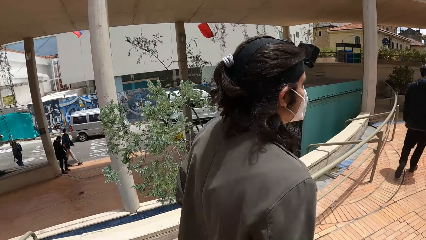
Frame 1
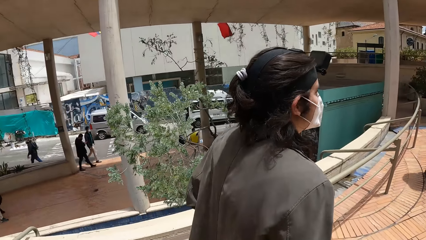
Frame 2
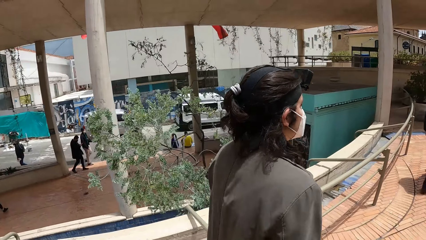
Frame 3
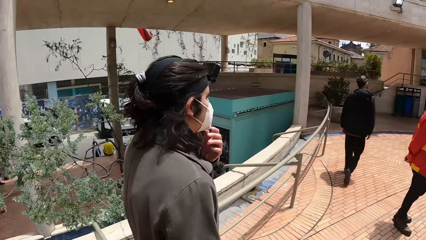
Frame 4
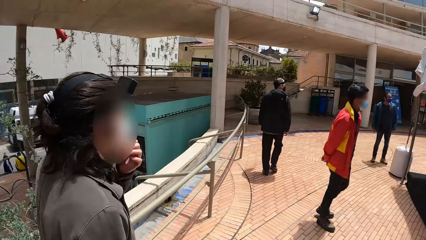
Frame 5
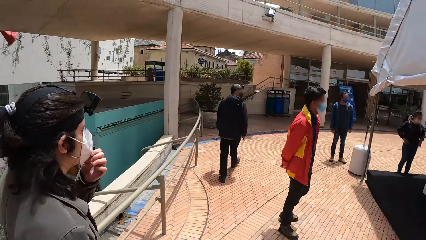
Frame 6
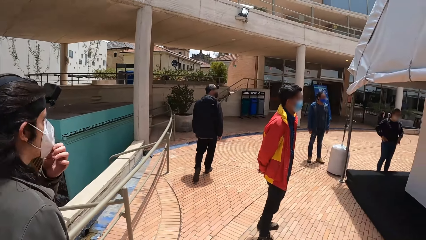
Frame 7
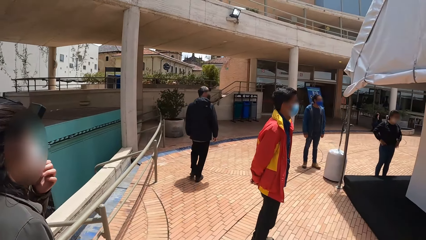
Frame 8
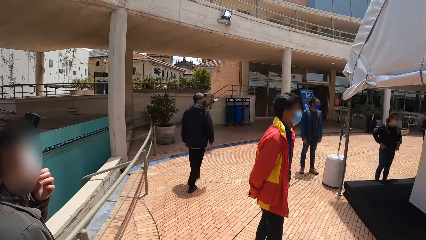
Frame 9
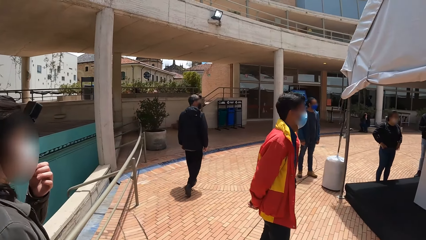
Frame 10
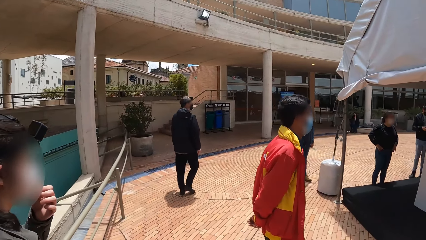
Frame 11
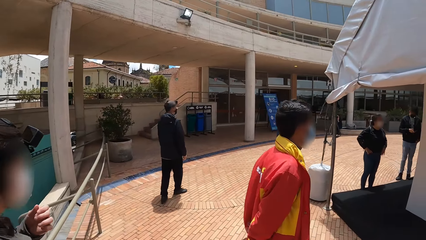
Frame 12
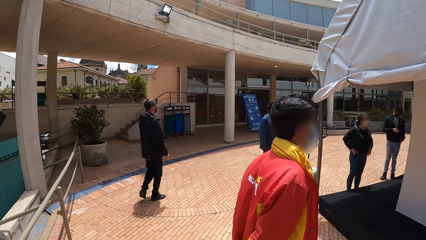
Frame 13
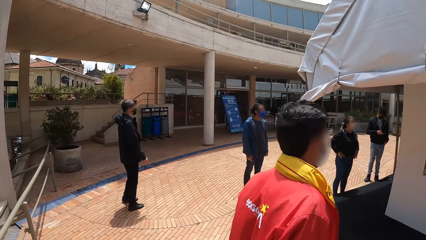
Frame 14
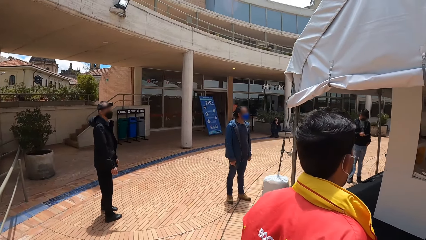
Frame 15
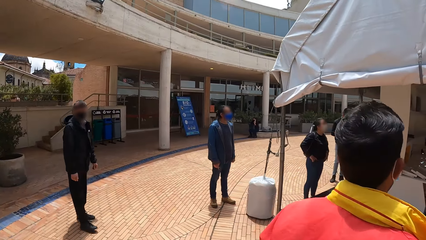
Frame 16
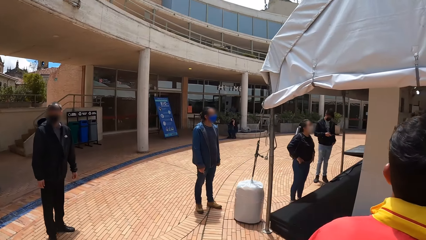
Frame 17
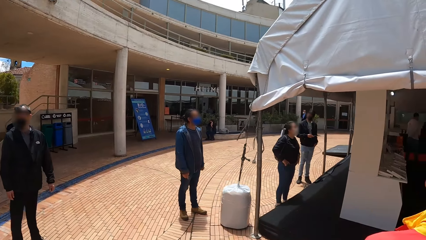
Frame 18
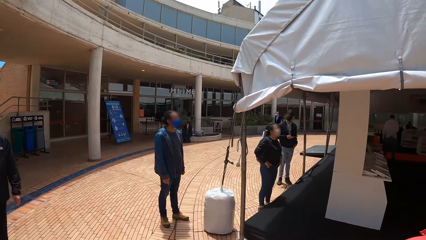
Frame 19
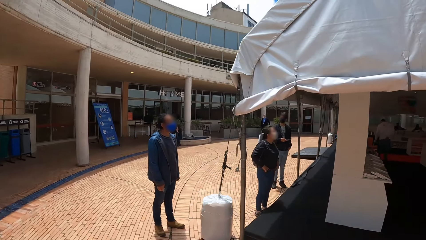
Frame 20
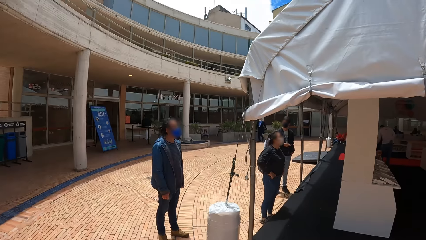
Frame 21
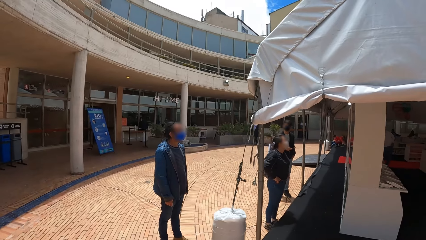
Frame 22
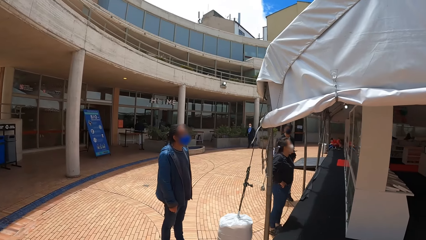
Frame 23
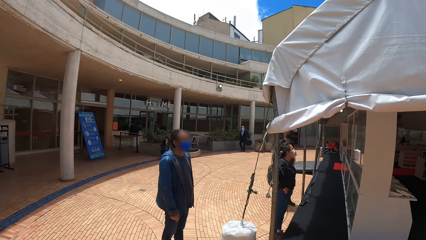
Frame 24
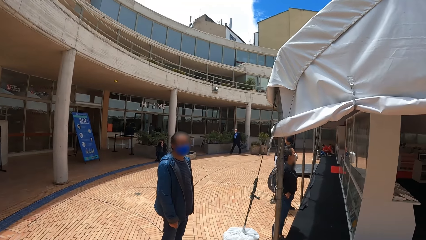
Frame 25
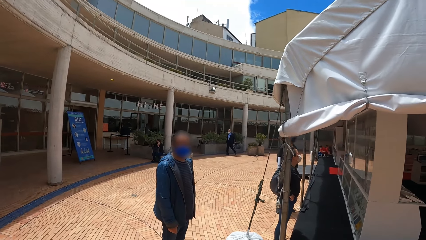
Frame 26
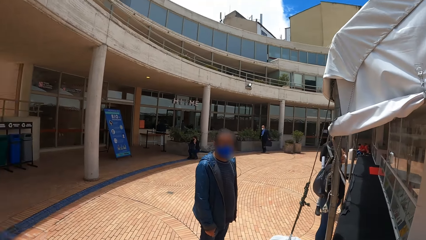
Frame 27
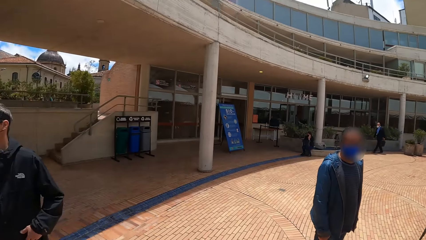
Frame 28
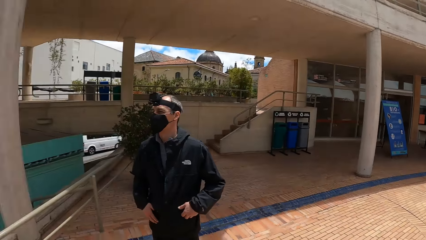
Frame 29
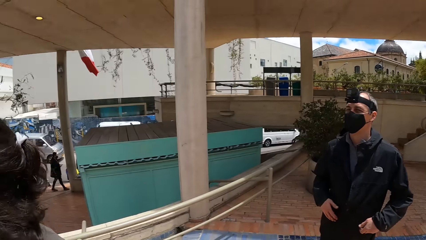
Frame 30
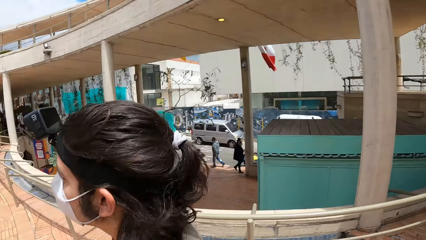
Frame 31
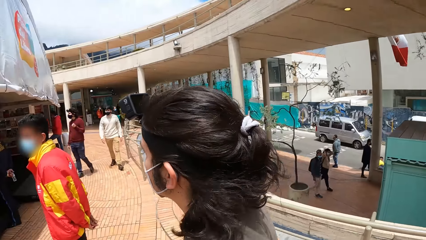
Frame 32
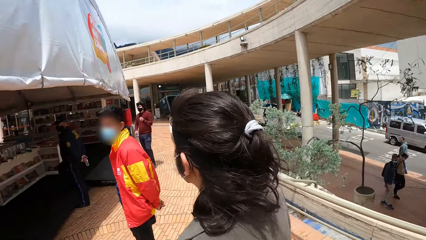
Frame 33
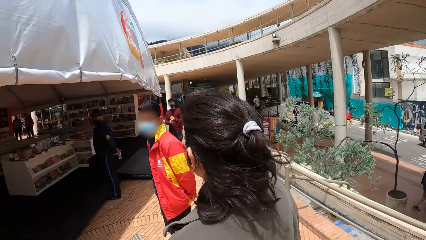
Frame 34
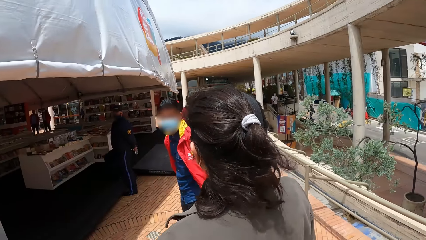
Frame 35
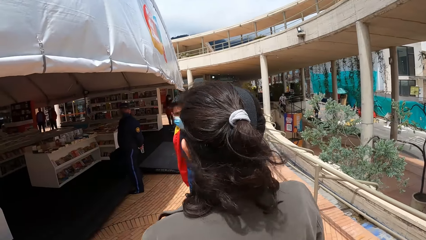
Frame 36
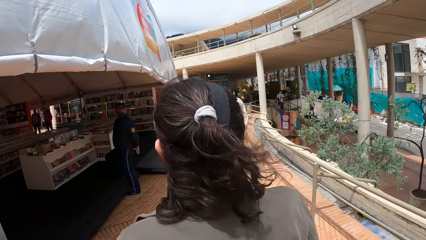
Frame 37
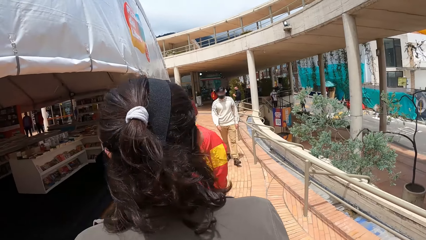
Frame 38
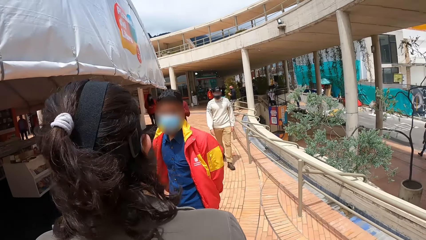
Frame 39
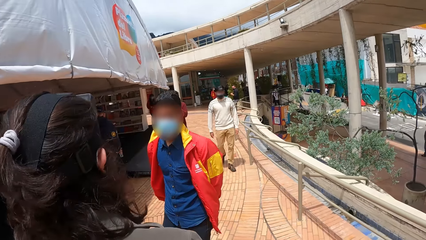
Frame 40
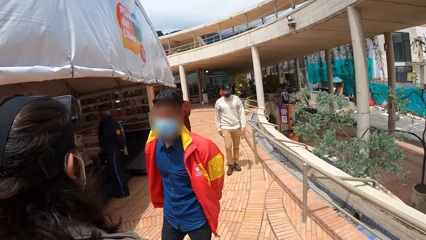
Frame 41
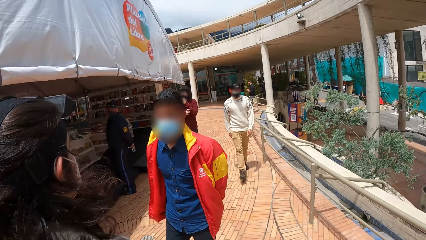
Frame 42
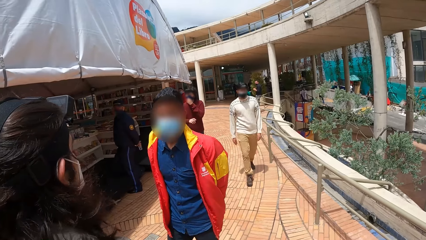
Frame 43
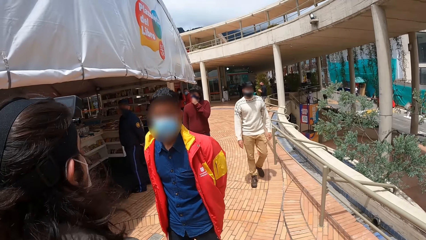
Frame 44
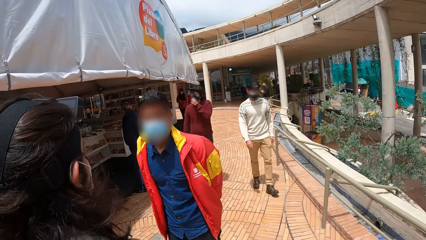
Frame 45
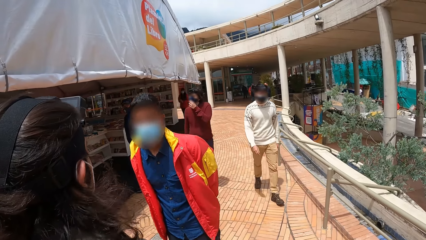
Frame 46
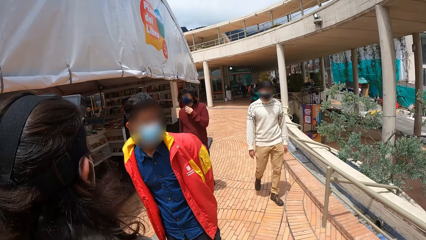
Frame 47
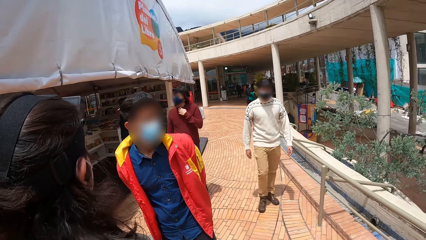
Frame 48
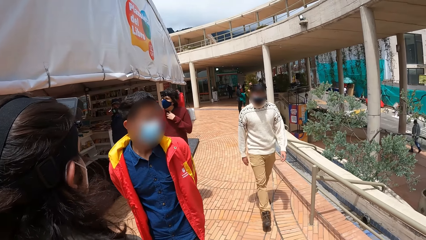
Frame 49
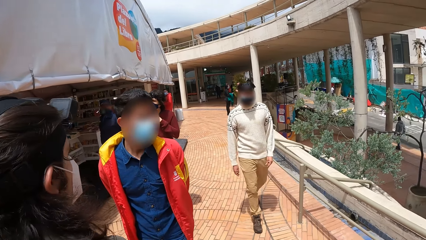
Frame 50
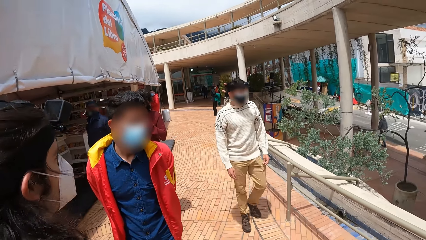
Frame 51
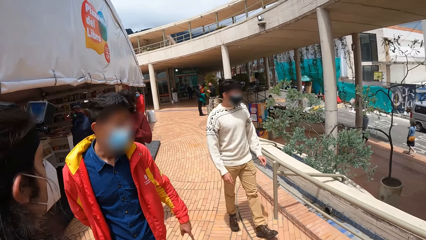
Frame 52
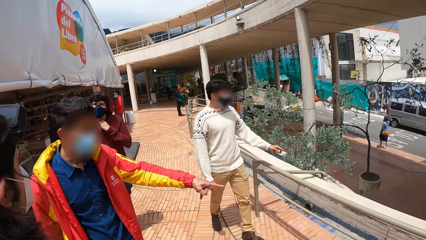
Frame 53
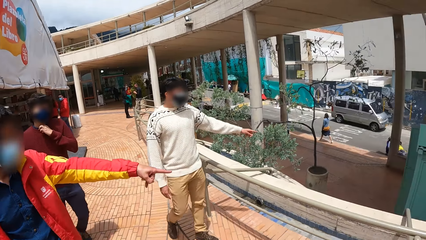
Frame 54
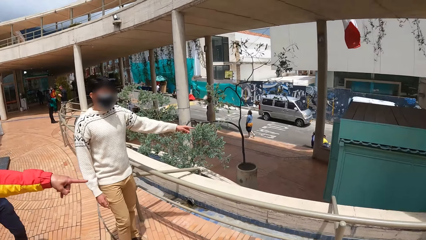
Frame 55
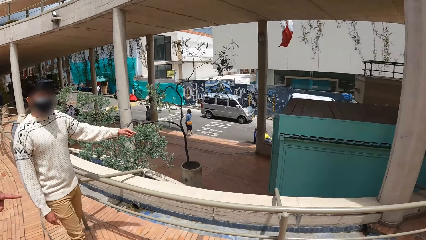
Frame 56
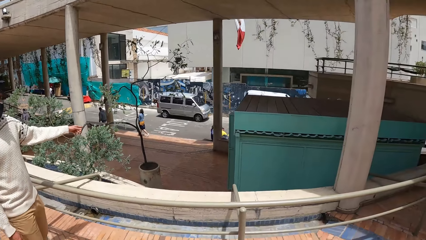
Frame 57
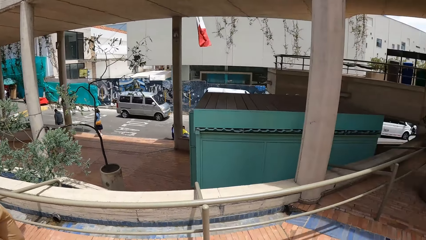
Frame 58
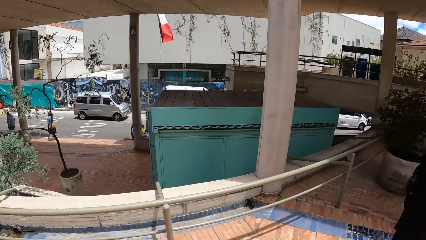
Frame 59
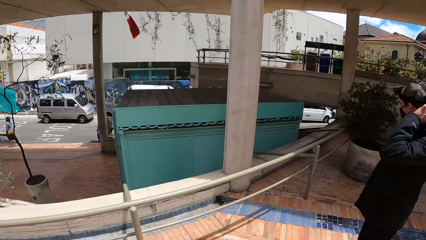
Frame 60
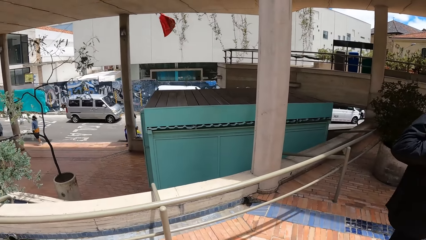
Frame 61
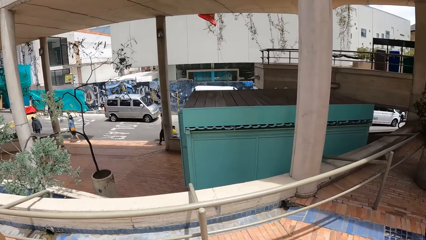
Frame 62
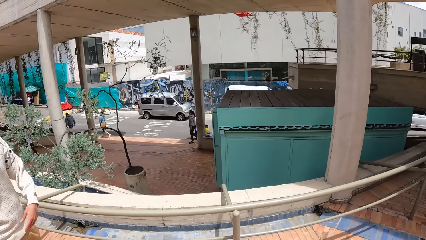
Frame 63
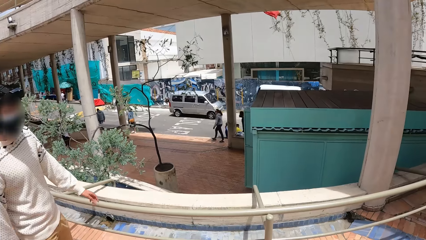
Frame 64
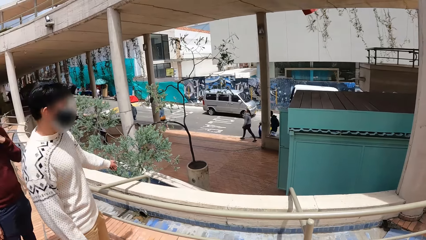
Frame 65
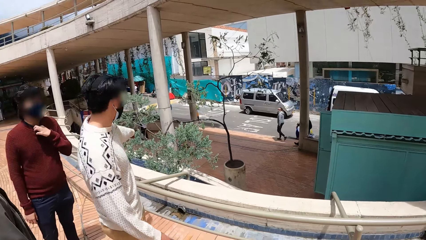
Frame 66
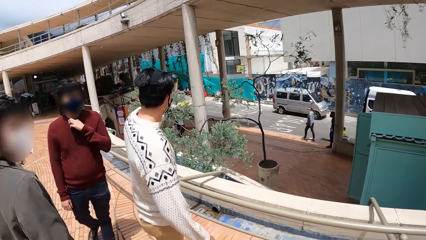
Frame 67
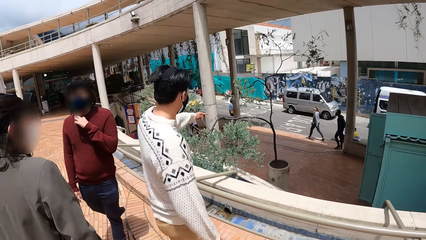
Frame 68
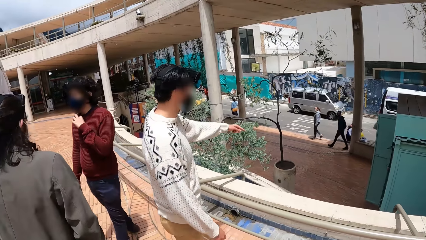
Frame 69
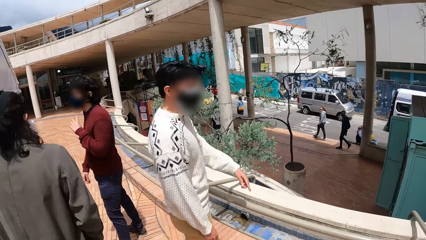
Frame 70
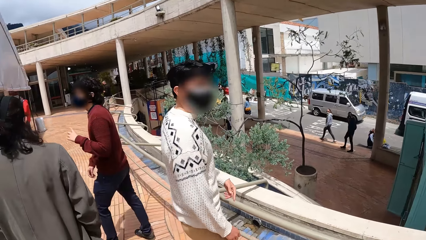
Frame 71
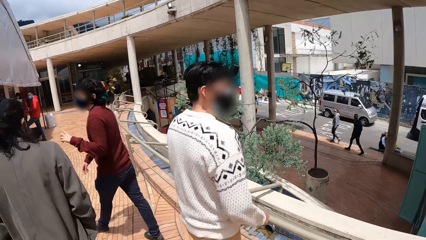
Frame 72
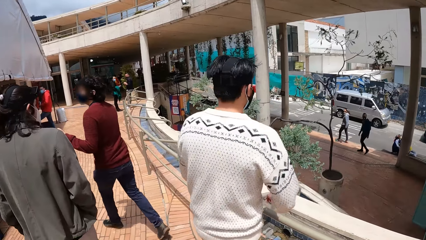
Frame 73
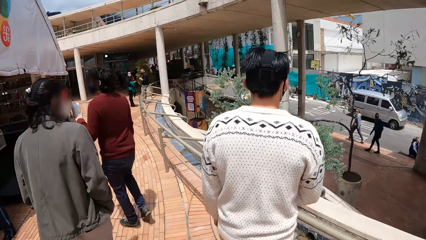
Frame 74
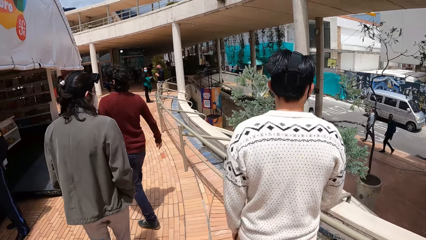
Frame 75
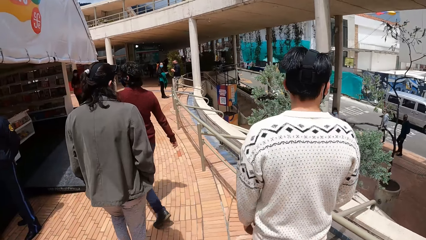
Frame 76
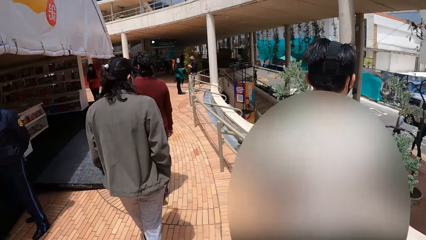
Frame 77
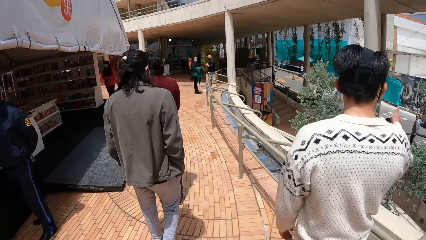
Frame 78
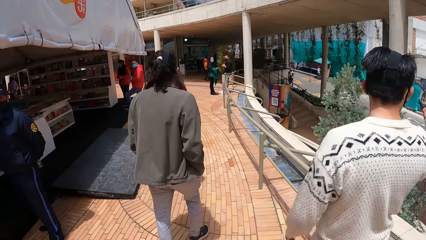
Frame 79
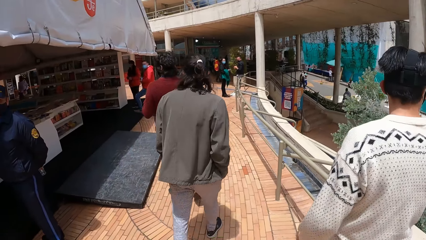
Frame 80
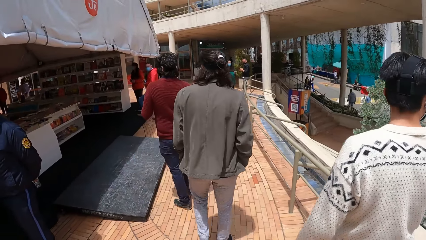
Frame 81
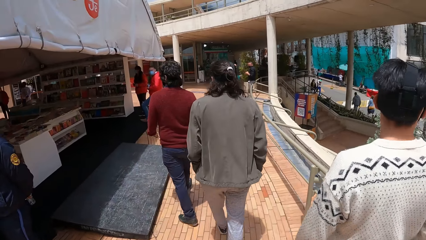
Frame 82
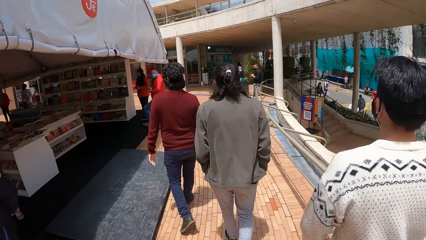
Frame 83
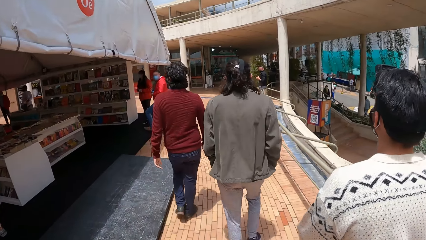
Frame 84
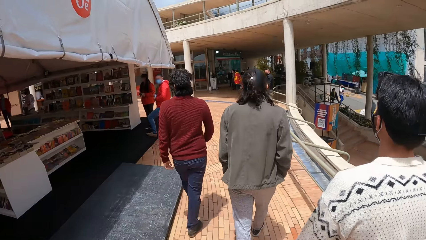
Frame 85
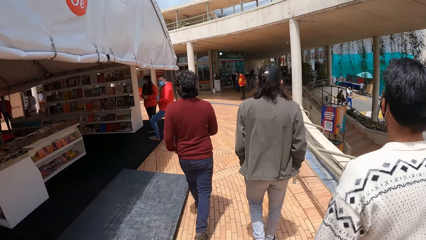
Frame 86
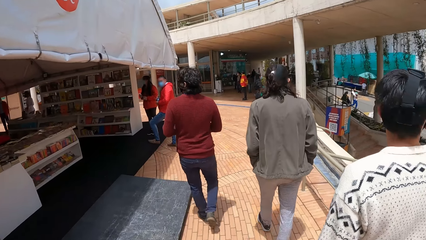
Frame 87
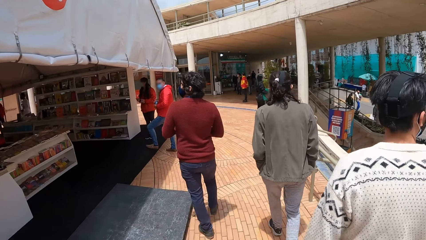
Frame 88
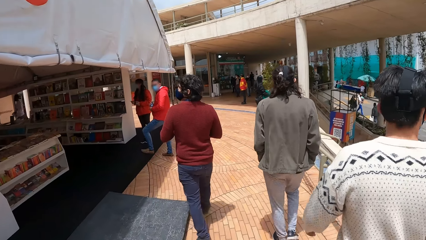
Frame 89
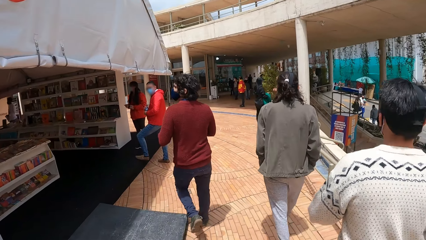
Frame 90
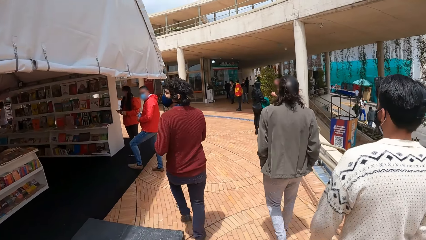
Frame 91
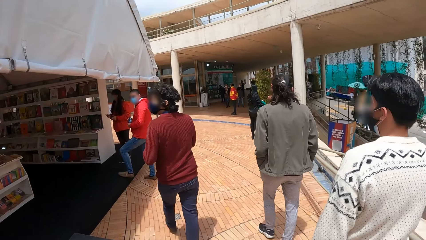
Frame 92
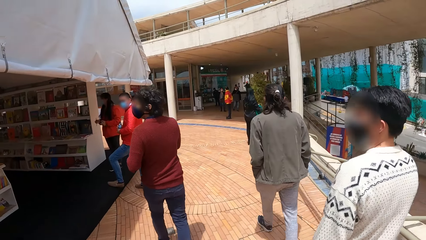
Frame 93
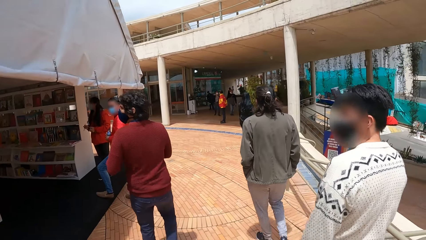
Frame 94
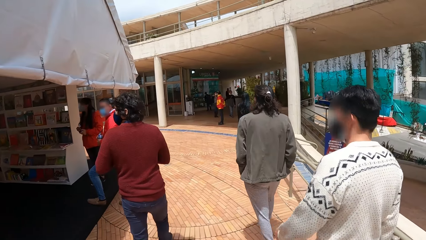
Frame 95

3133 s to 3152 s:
The camera wearer looks around. A woman interacts with a man. Another man and another woman walk towards the first woman and the camera wearer. The camera wearer stares at a person. The second man interacts with the camera wearer. The person and another person point their fingers. The camera wearer looks around. They walk around the building with the first woman, the other woman and the second man.
